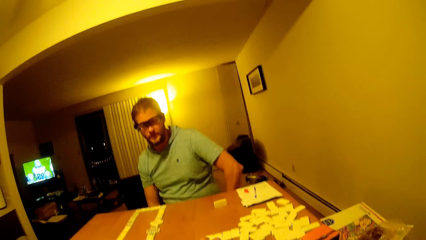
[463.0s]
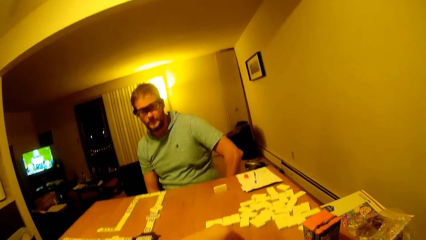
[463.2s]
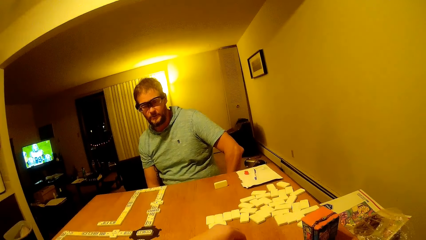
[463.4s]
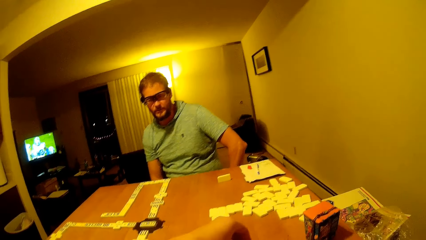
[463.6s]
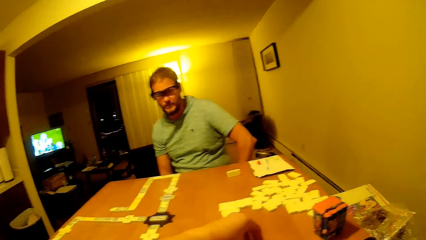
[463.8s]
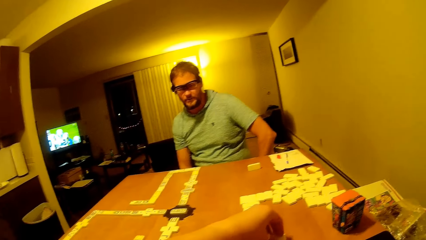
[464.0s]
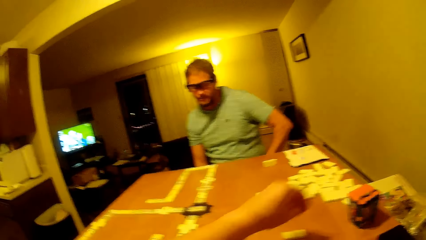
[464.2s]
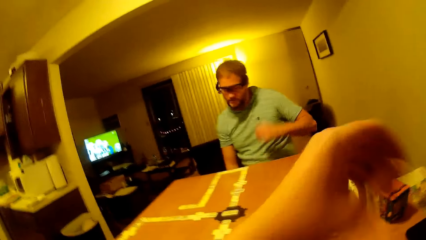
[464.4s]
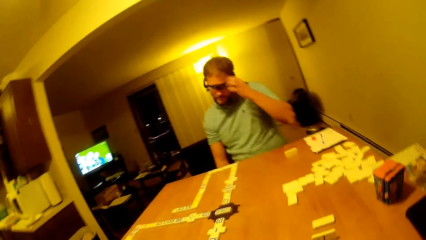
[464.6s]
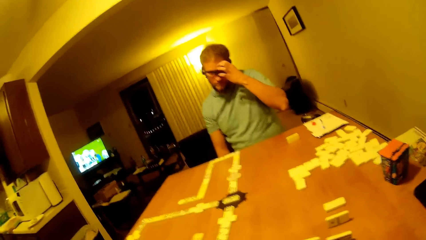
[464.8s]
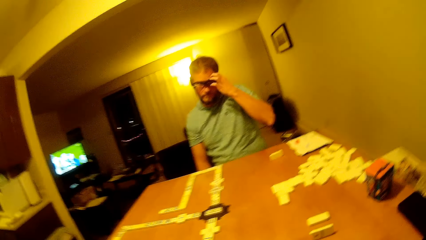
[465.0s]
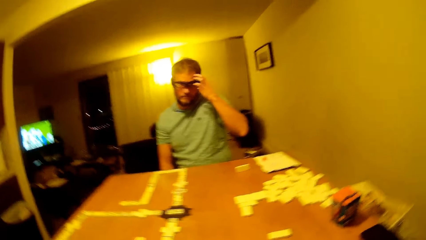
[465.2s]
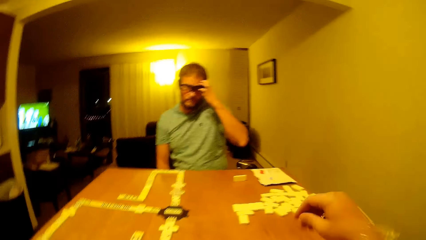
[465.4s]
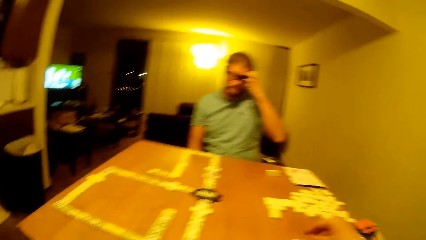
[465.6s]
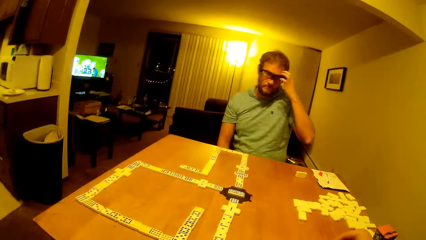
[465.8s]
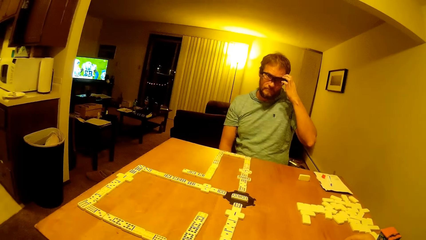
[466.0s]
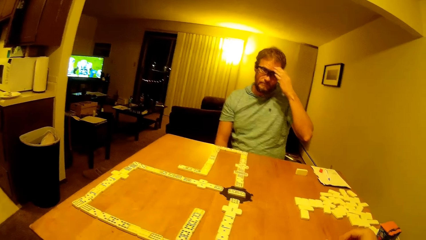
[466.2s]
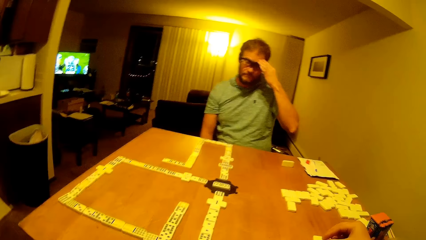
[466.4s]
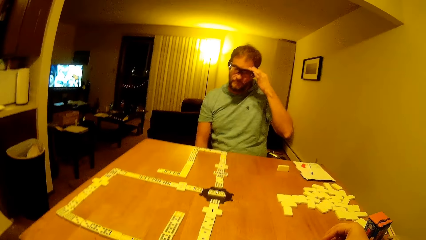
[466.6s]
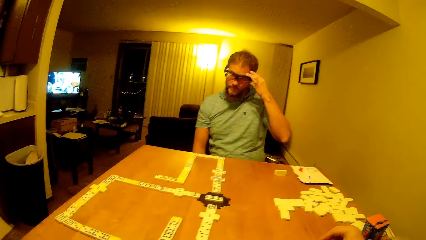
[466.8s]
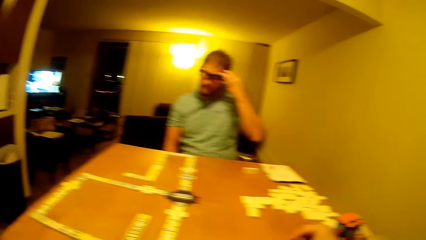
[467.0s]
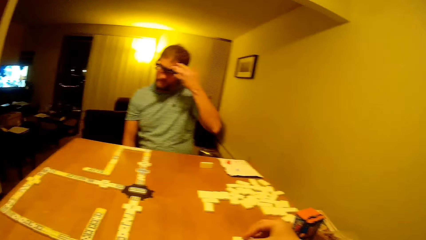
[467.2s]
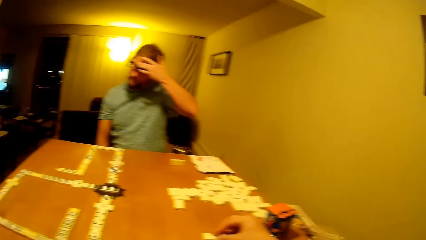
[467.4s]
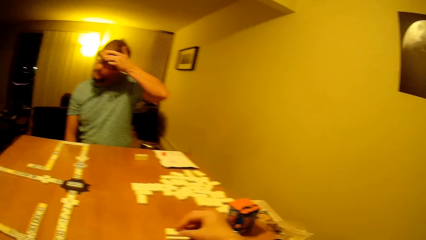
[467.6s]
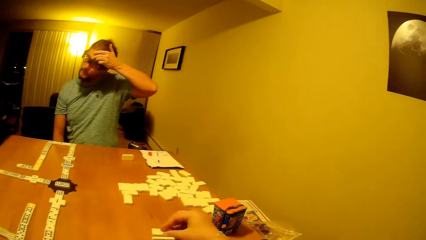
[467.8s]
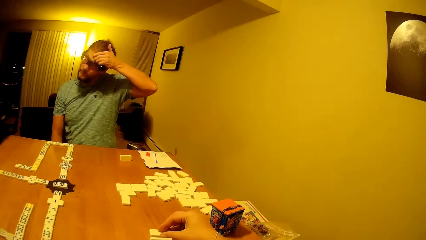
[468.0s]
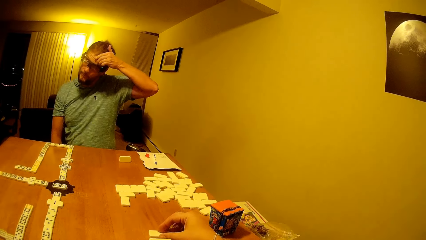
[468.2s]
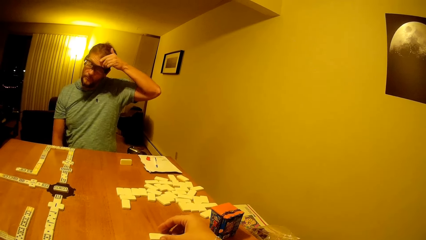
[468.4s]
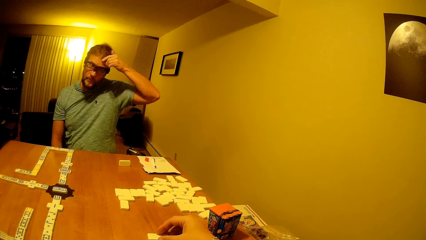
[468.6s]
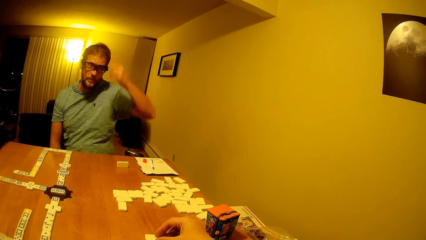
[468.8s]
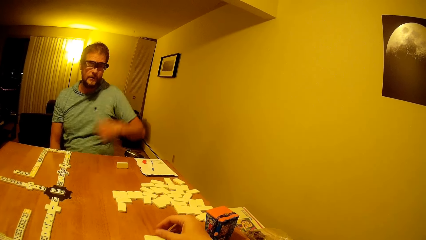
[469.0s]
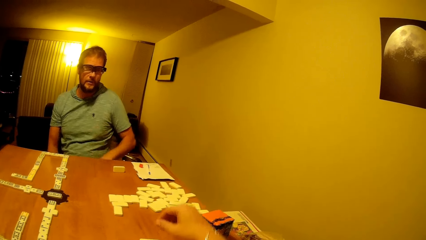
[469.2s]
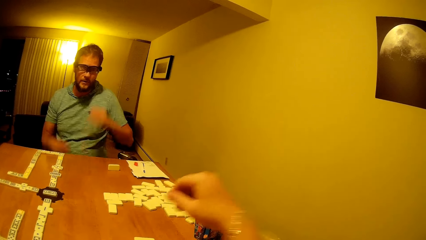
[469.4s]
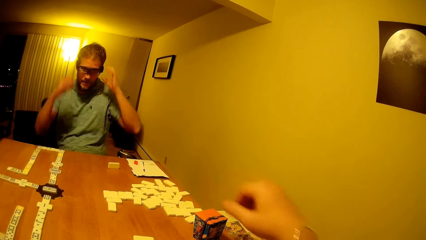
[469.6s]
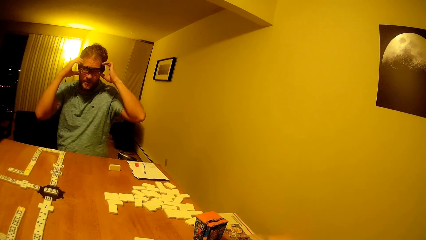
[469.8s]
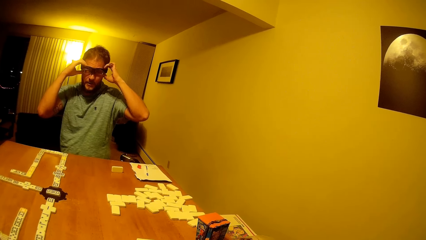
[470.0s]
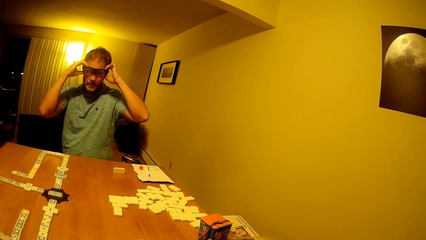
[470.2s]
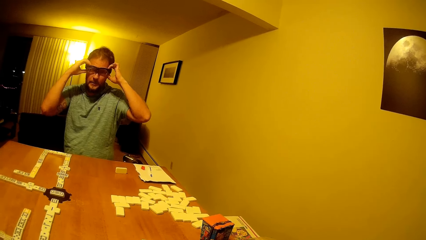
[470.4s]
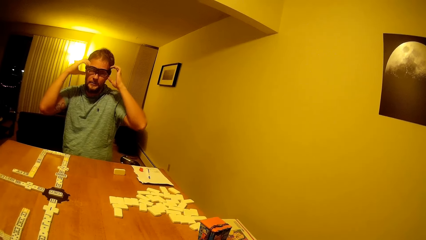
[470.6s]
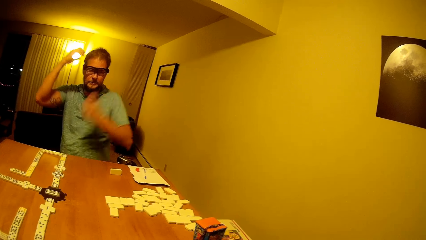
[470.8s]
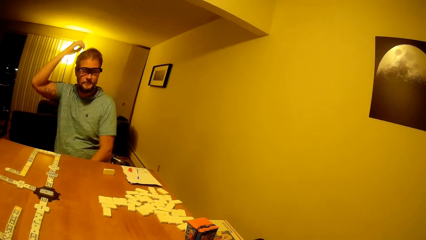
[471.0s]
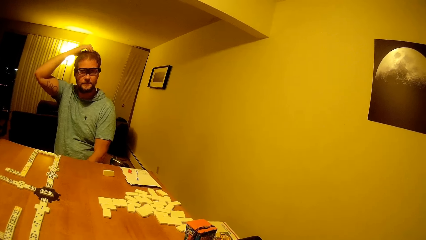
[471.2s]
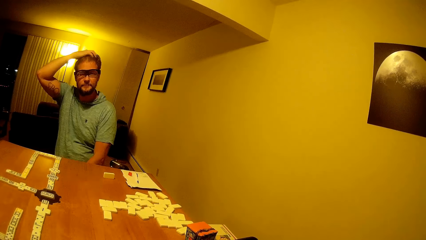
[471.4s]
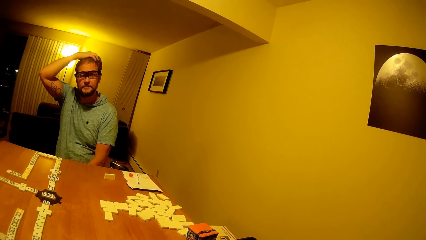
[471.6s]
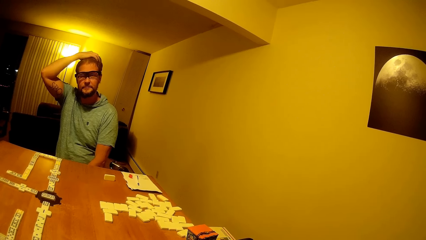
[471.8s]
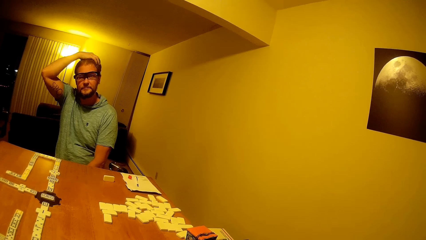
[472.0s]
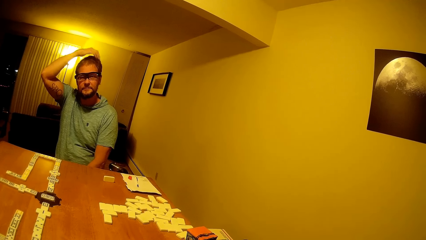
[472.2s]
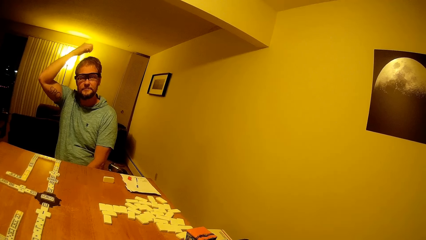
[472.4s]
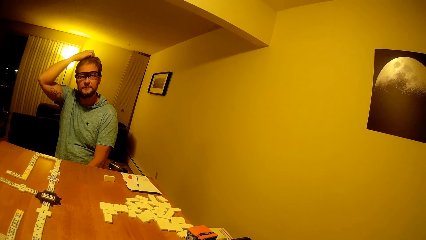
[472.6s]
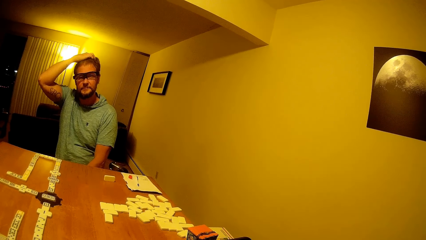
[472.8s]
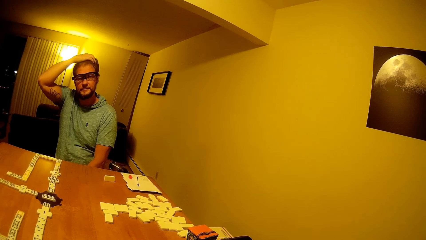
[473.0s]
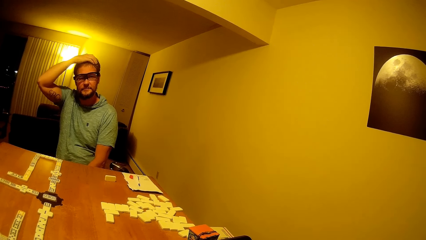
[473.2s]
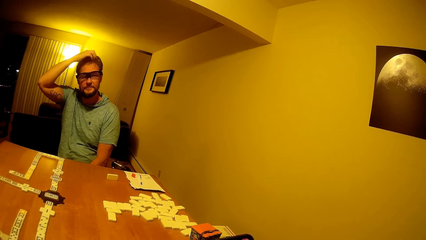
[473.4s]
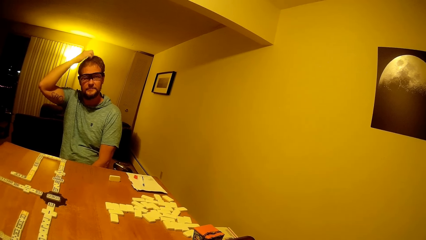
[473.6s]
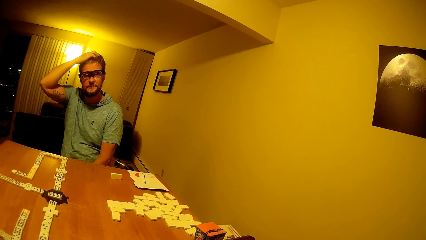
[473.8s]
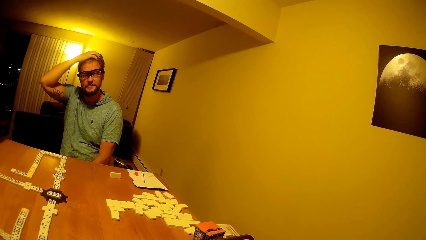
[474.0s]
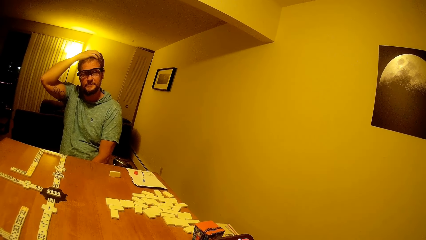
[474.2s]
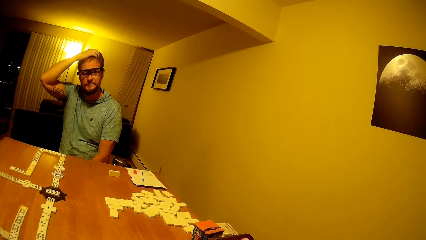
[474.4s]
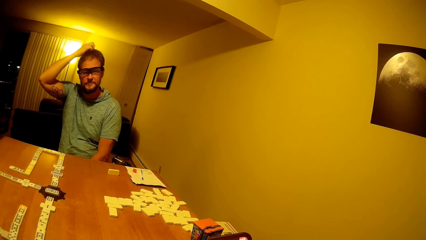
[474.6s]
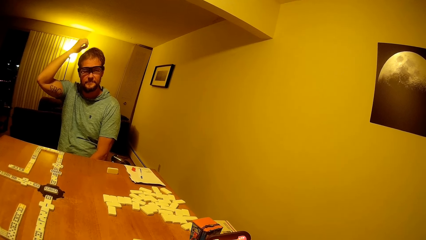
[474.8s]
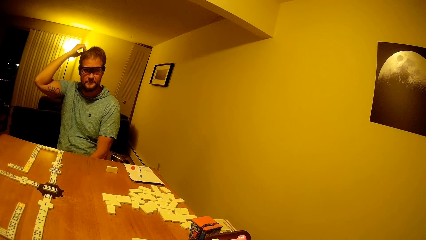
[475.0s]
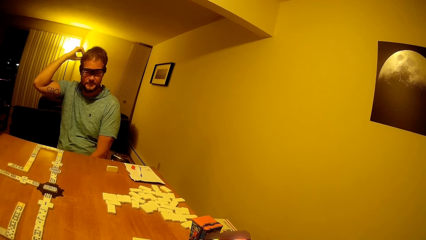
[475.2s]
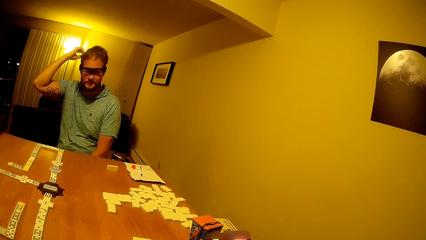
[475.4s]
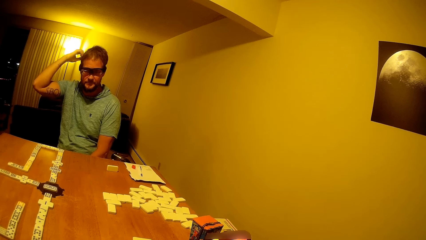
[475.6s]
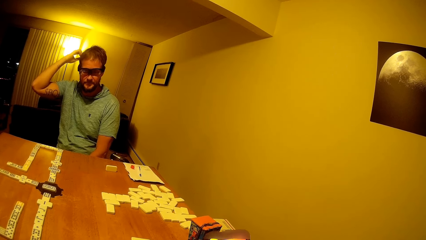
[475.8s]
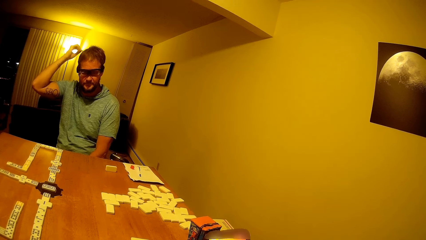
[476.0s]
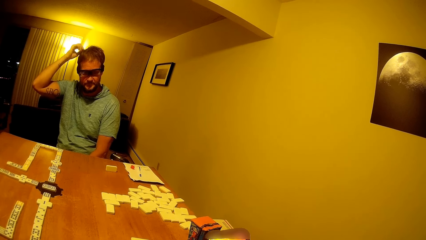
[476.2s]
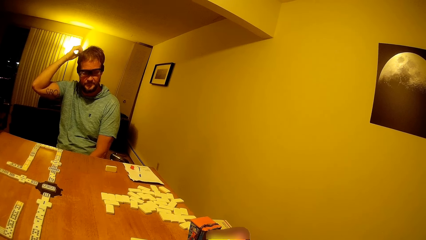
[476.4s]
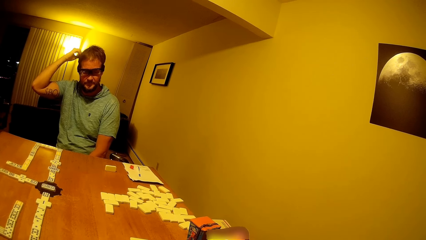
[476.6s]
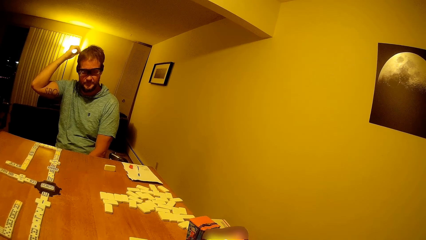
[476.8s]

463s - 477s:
The camera wearer holds the domino and moves the hand. He lifts his hand. A man scratches the face. The man holds the glasses. The camera wearer moves his hand. The man puts down his hand. The camera wearer moves a dice and holds the domino. The man holds the glasses, moves the spectacles, and rubs his head.

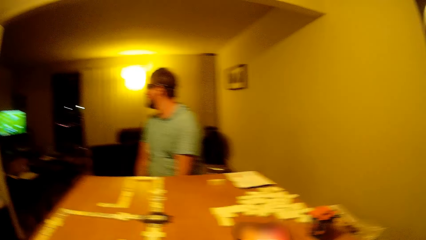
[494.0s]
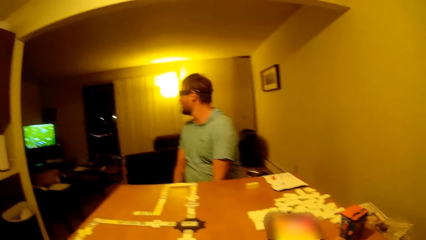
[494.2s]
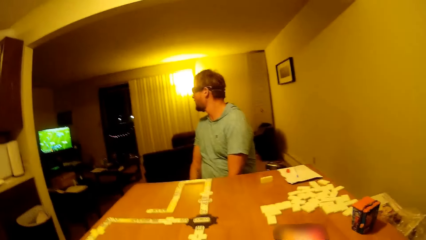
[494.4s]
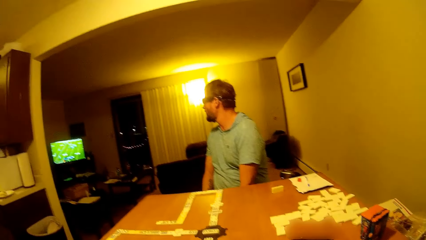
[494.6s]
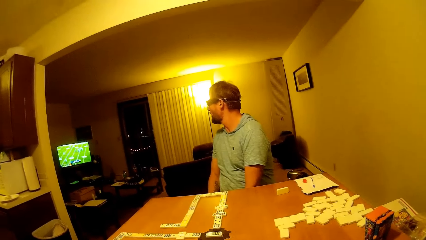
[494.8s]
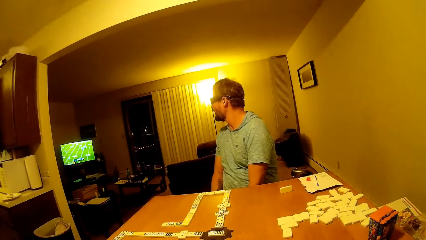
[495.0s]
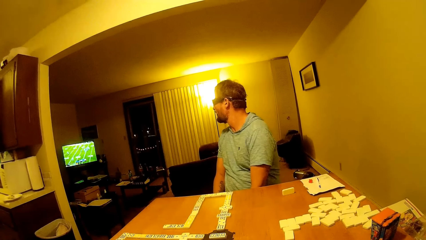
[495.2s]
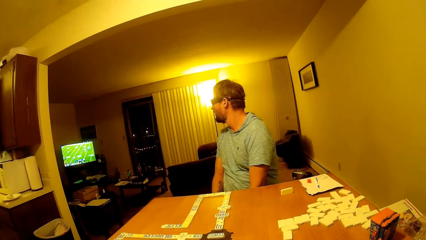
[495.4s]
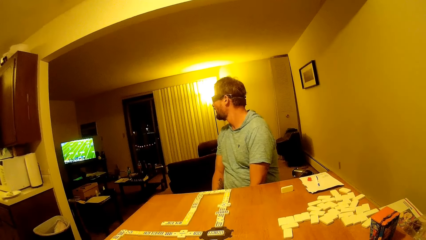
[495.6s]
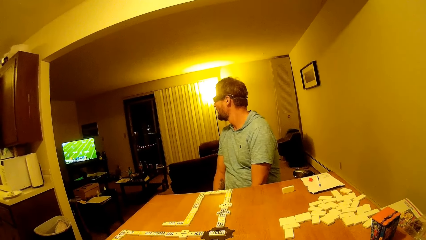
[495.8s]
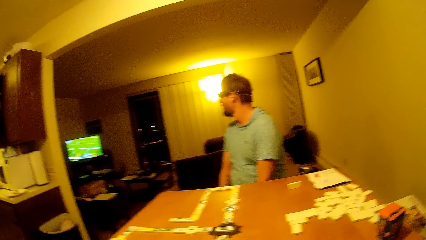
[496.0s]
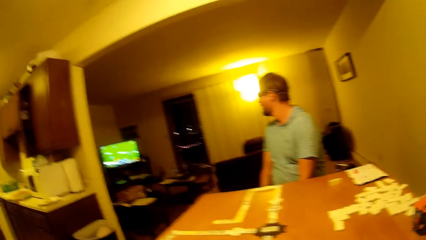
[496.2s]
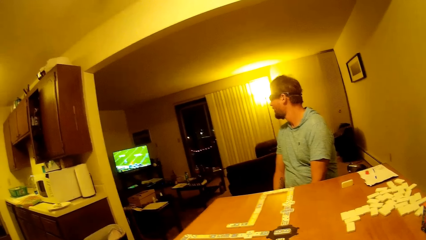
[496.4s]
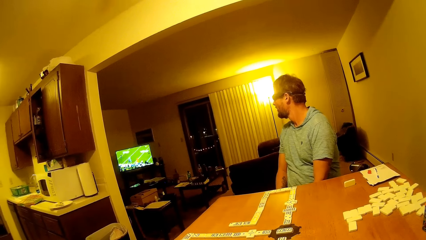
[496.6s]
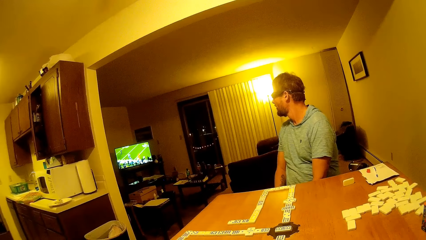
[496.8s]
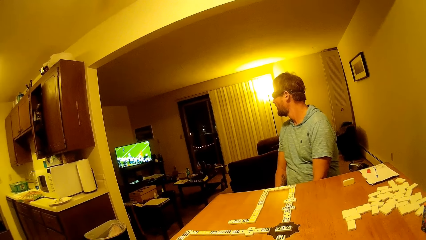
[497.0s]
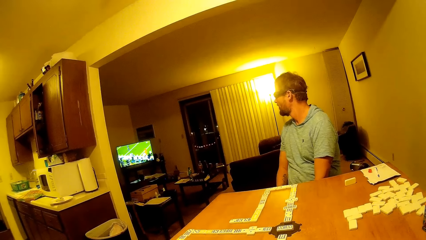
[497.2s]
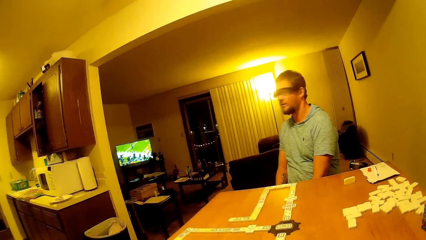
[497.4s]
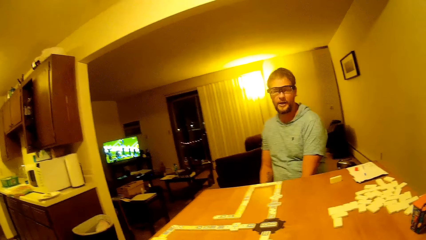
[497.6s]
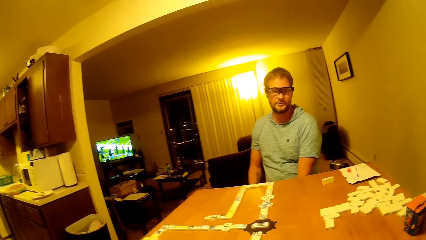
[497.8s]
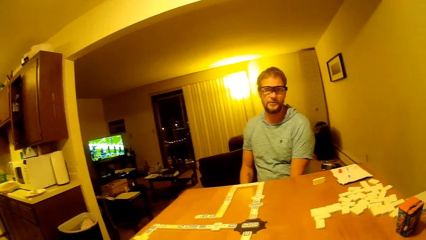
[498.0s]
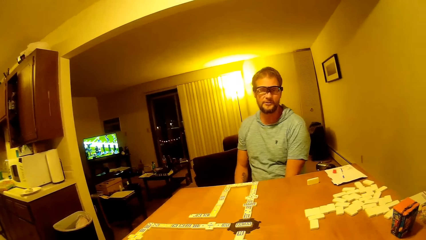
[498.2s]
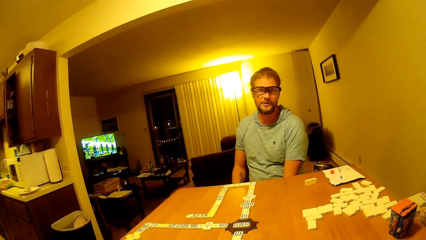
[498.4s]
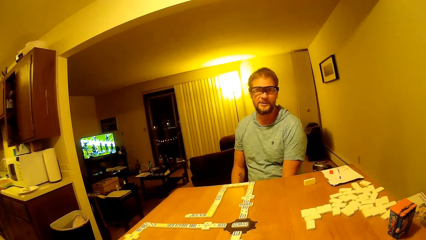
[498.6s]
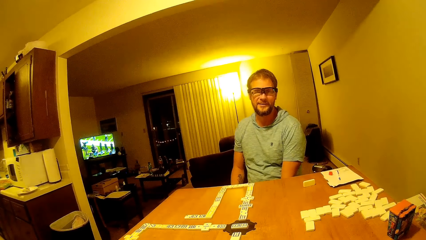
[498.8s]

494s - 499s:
The camera wearer talks to a man. They look at the TV. The man talks to the camera wearer. The camera wearer looks around the room.
